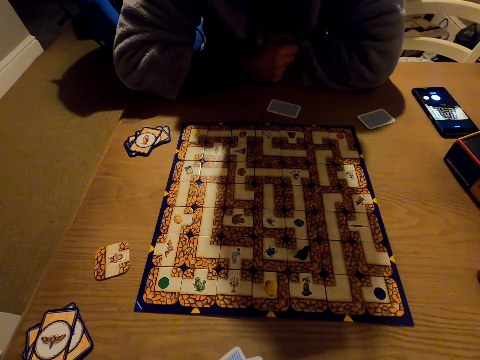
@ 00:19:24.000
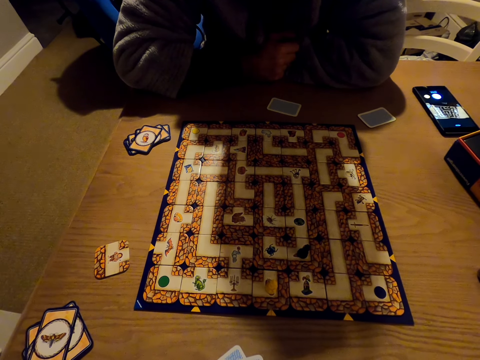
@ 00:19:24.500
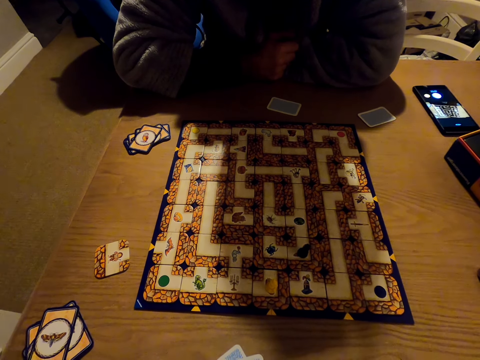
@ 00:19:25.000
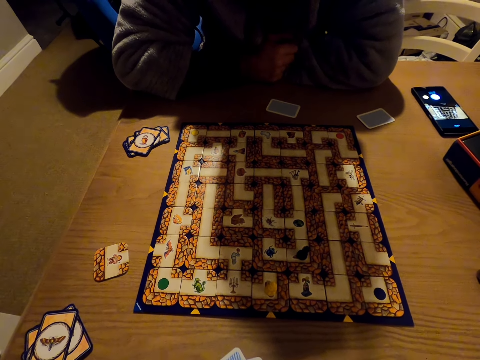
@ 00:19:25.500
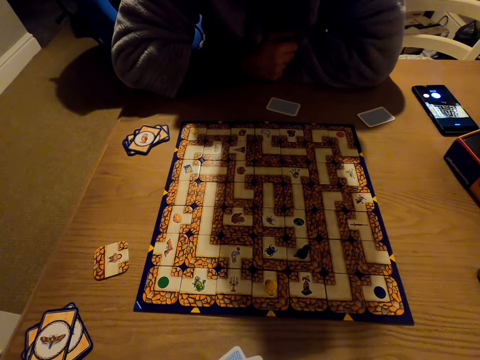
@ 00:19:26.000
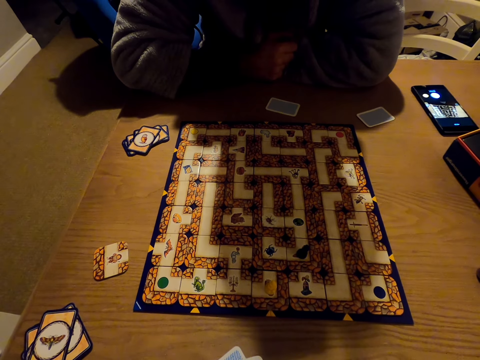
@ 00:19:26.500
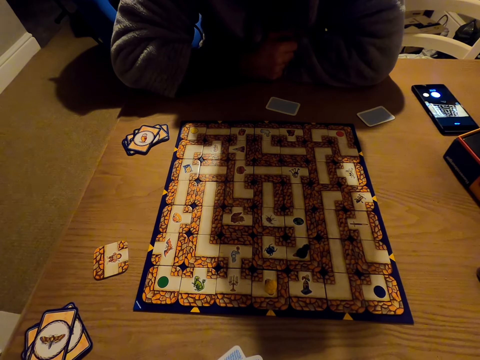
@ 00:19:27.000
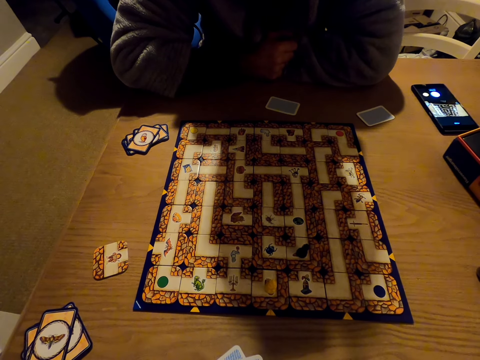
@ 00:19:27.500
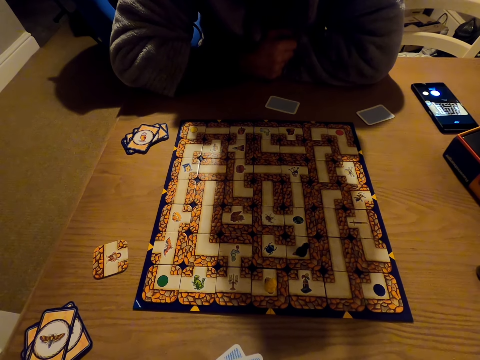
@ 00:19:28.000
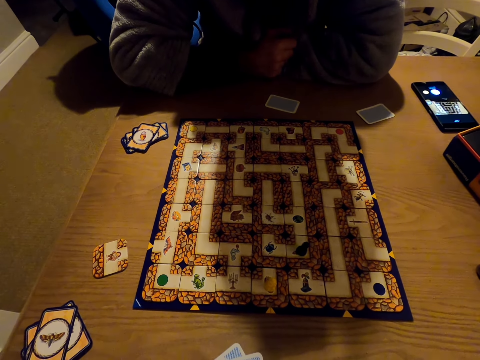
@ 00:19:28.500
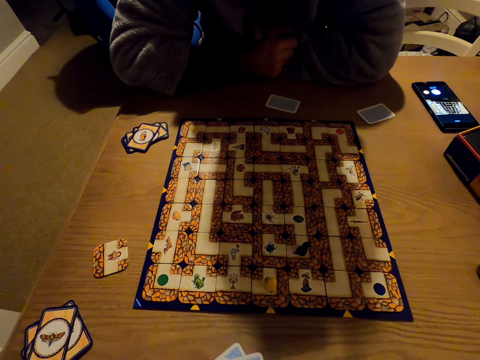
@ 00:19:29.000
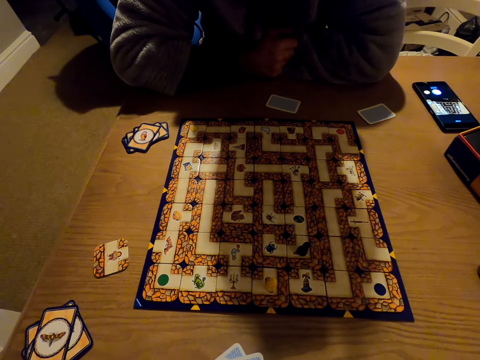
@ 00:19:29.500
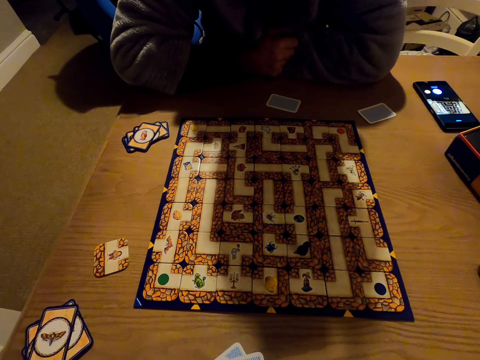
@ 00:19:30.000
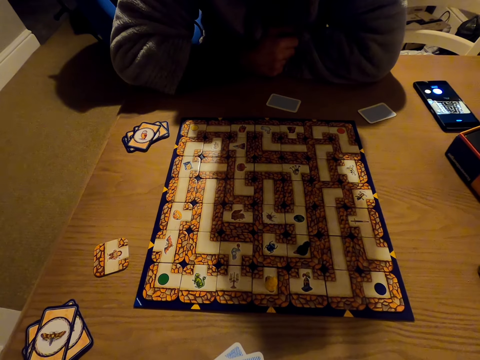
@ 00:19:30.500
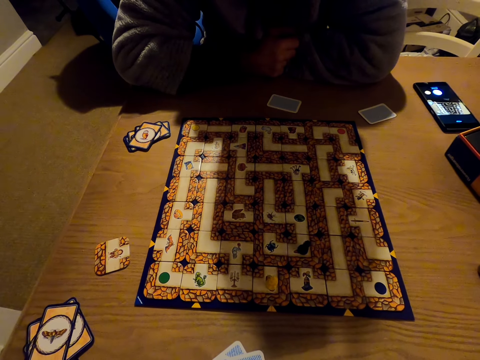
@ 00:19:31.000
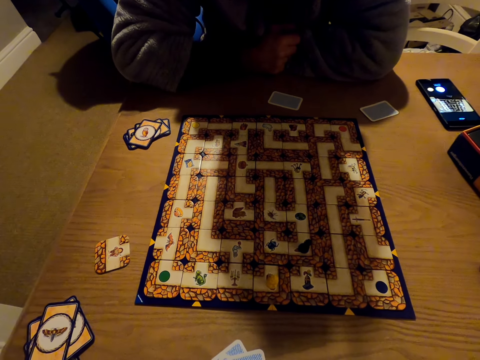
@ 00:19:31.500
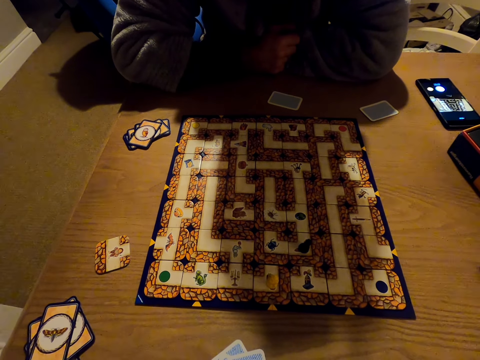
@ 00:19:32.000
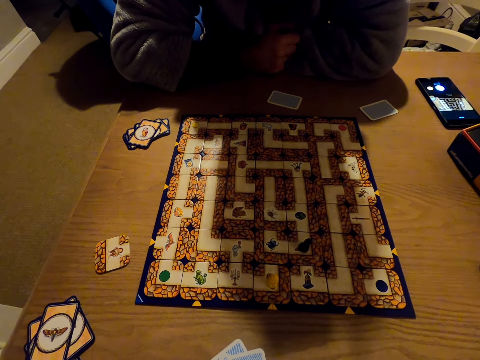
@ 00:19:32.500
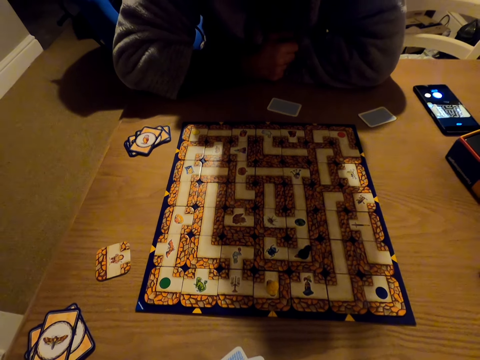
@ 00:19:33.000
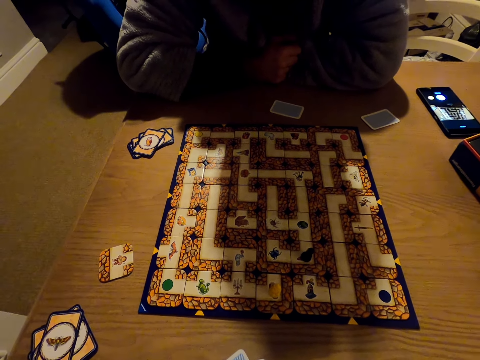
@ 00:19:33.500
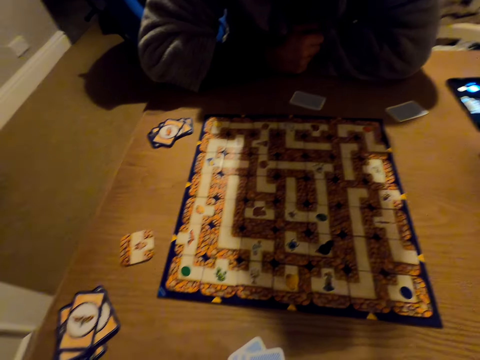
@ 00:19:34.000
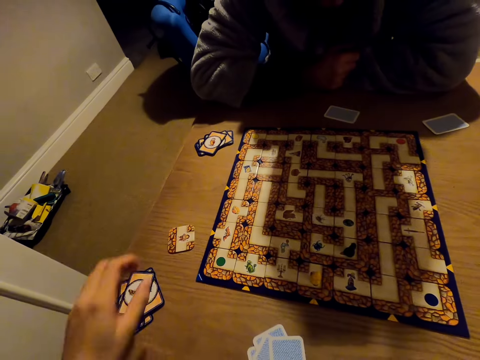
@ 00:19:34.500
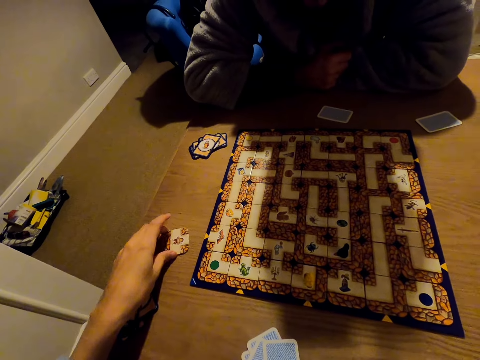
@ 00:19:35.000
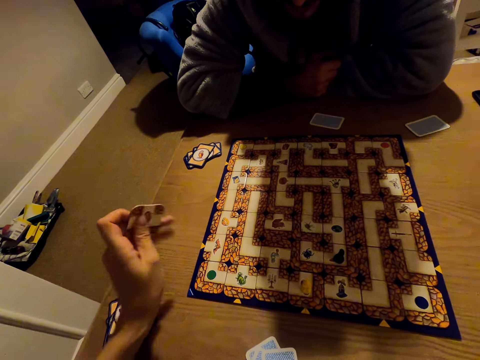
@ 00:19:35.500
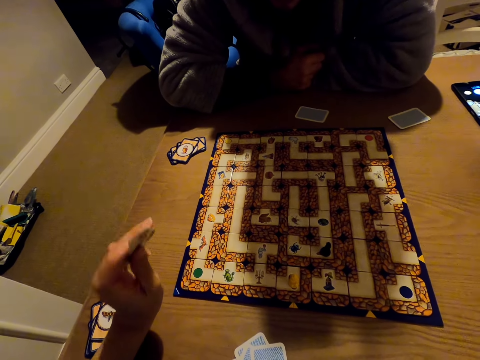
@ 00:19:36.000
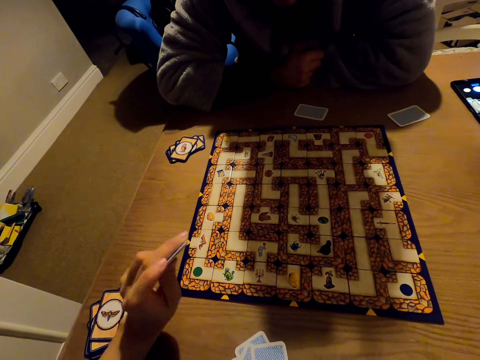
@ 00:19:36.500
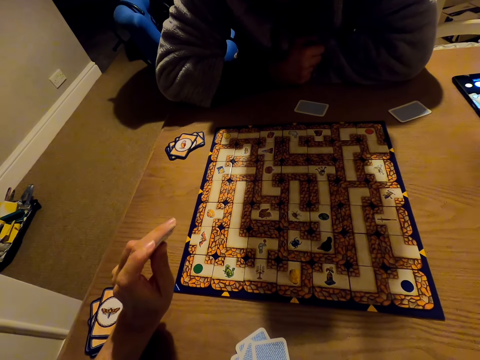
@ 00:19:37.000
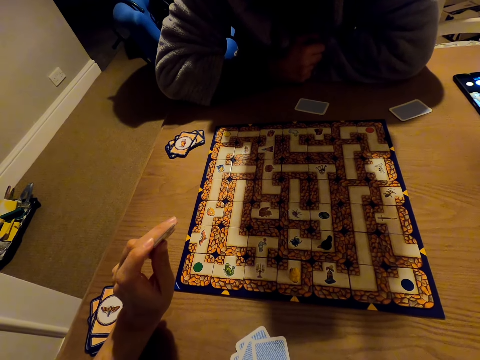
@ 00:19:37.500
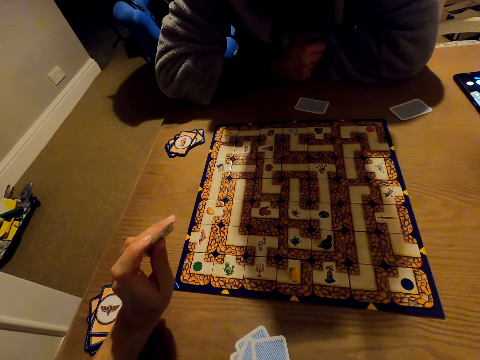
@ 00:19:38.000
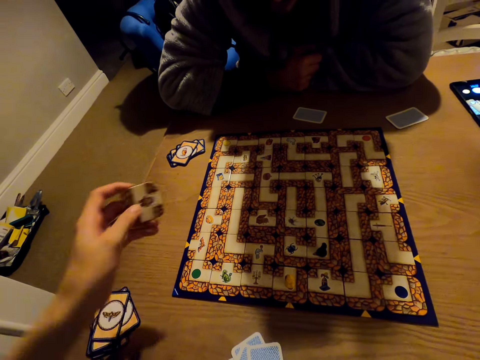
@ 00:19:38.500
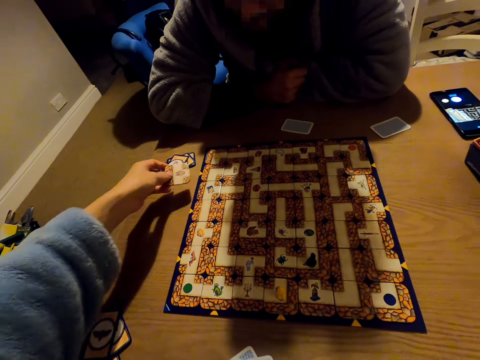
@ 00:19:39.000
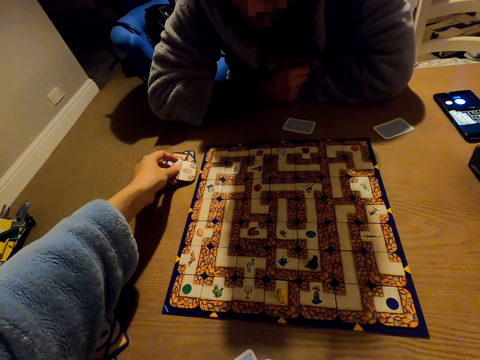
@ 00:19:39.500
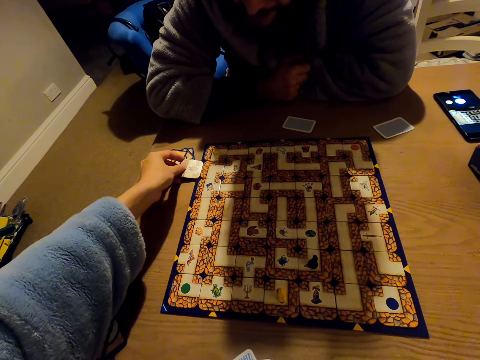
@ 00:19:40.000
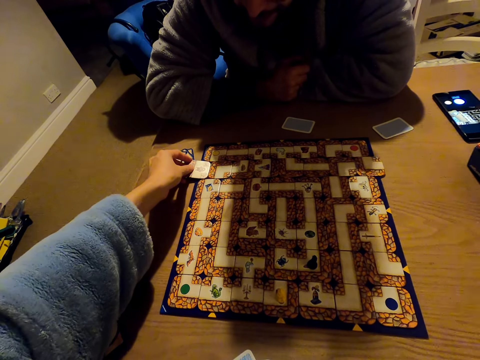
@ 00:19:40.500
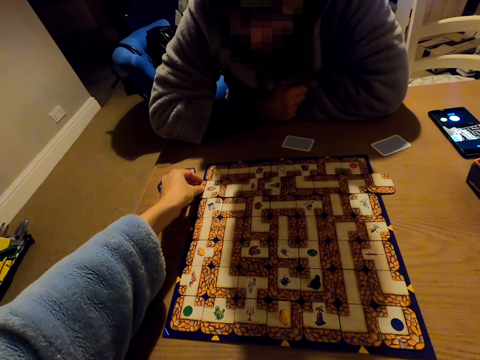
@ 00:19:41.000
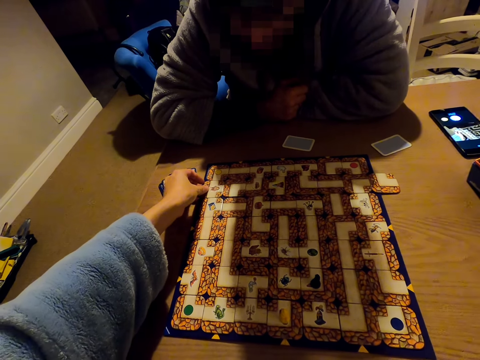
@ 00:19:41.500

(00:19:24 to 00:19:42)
The camera wearer picks a card from the table. She holds the card in her hand. She pushes the card on the board. She plays the labyrinth board game.

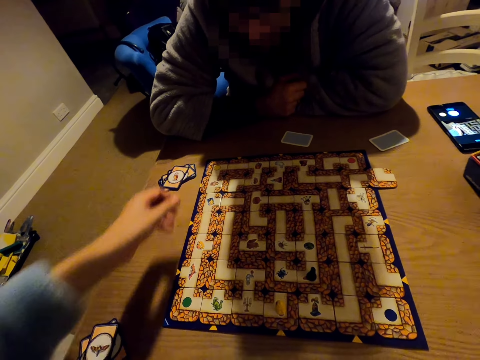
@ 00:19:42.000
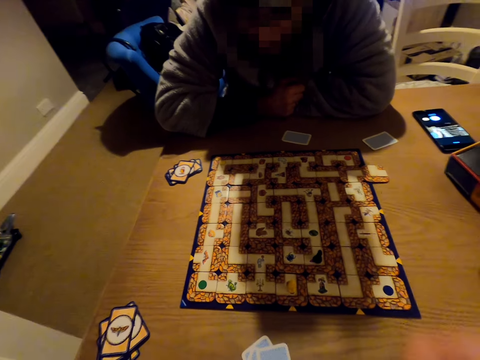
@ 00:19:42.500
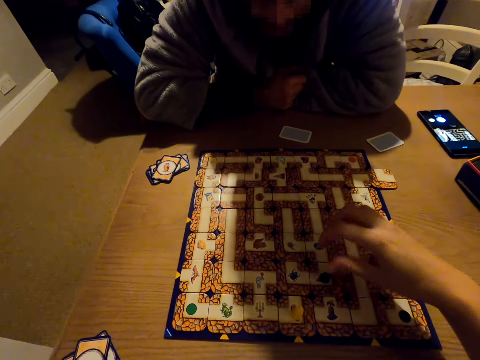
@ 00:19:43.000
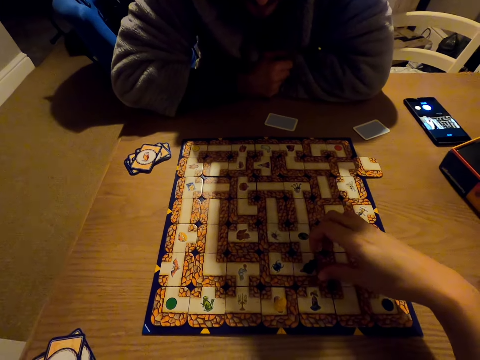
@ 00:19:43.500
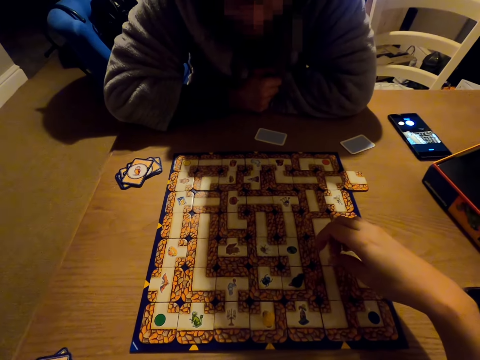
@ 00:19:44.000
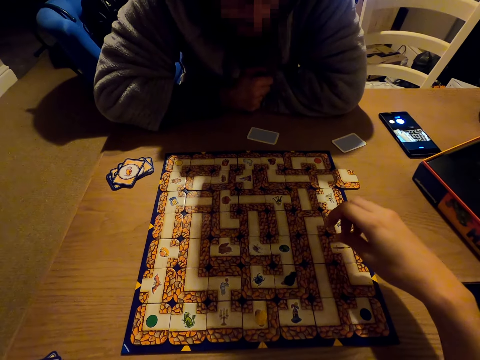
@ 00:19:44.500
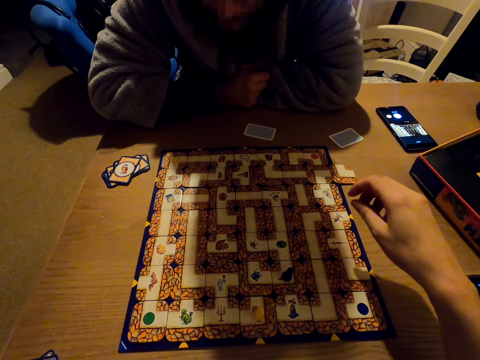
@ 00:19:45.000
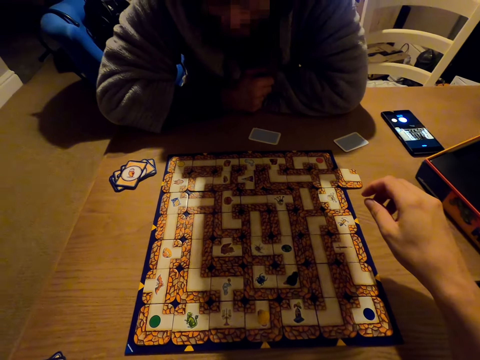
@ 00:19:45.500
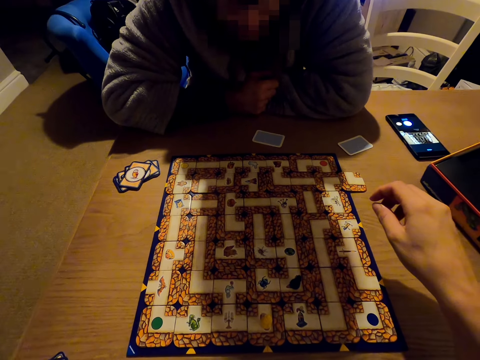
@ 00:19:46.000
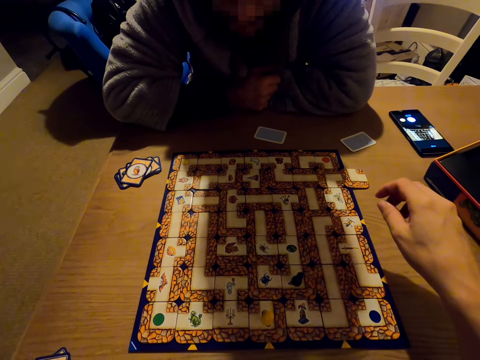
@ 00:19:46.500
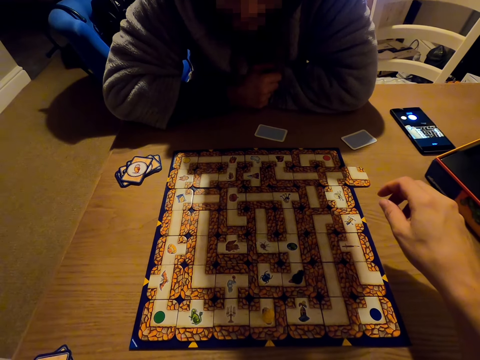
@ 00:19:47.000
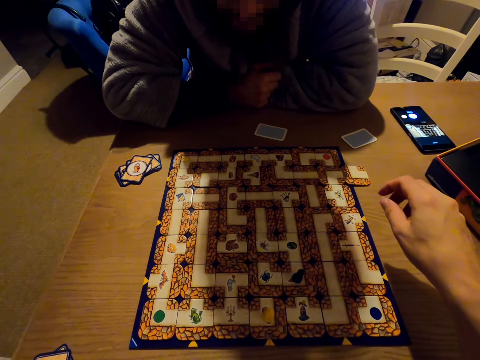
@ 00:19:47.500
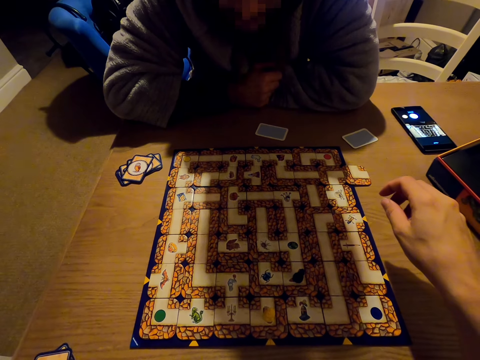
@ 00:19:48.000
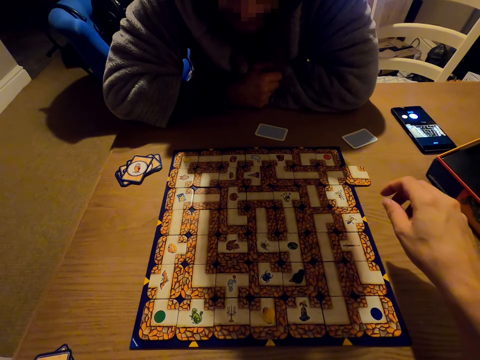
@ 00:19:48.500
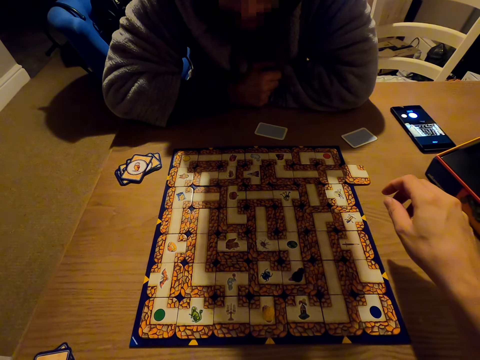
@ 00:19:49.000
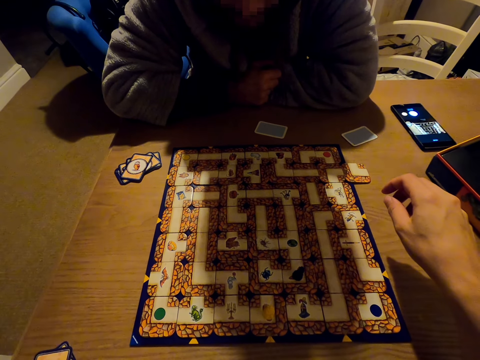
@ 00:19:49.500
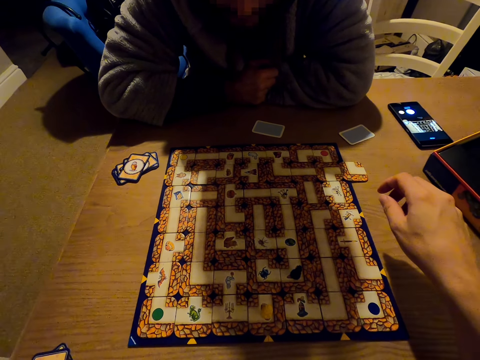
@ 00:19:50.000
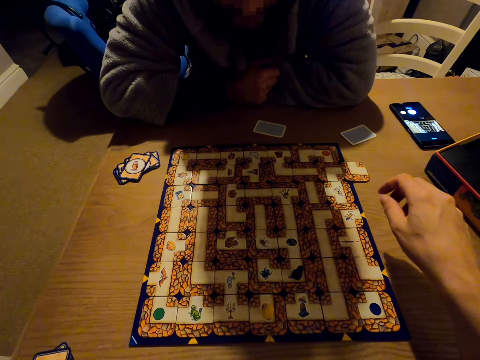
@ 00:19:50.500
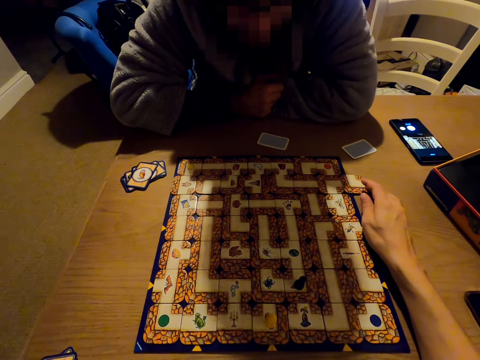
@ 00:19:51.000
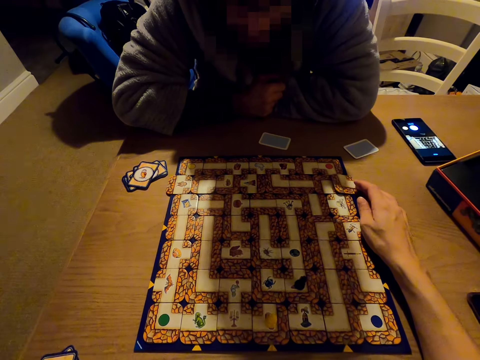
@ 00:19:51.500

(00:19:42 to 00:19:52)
The camera wearer moves the pawn across the board.
